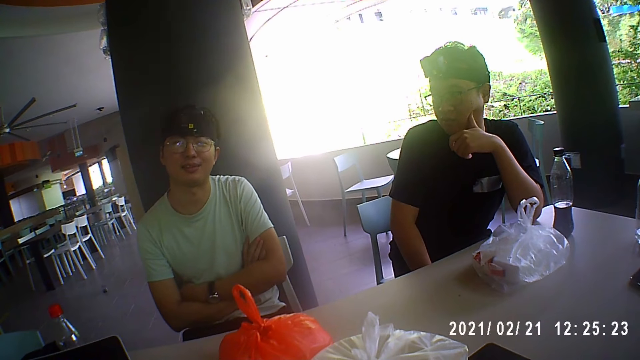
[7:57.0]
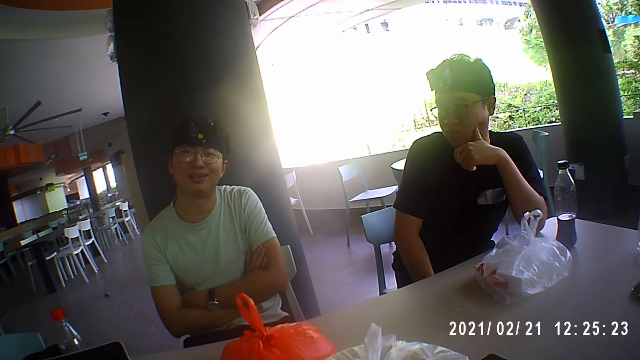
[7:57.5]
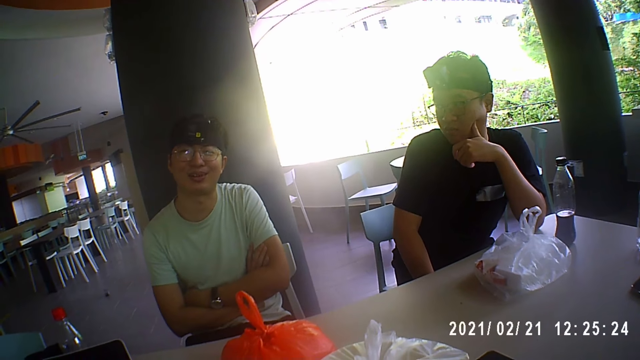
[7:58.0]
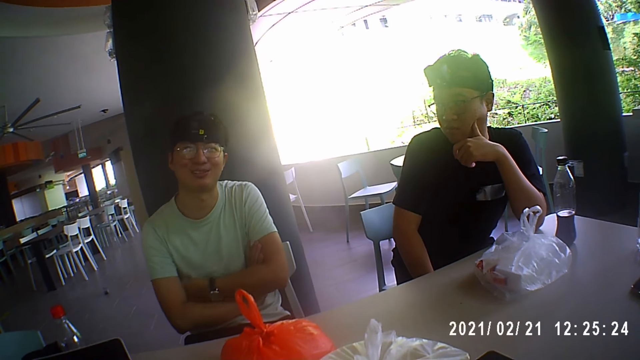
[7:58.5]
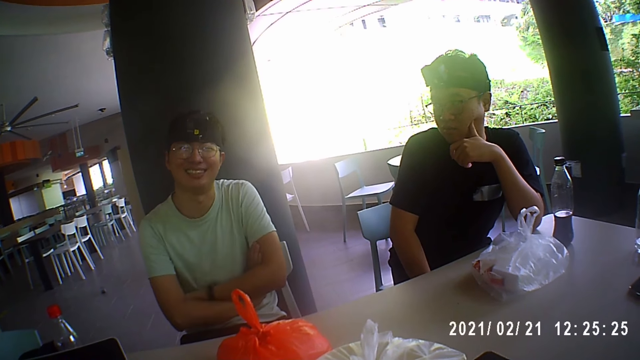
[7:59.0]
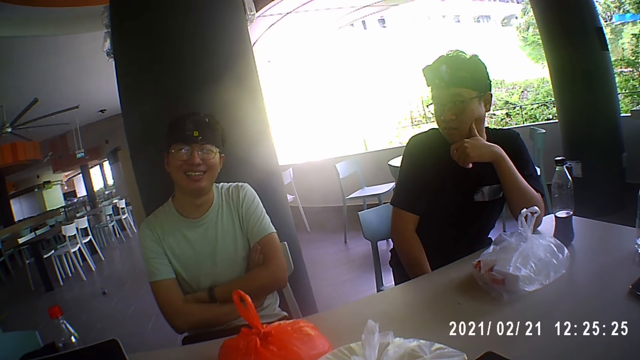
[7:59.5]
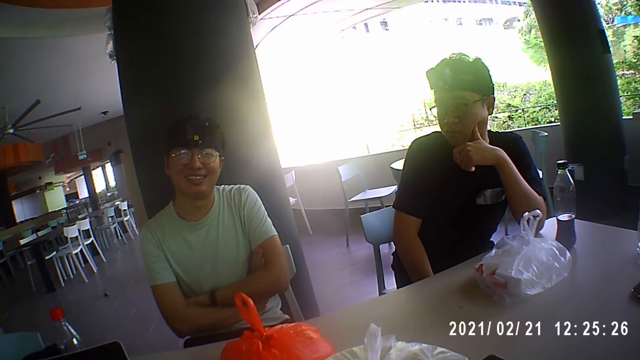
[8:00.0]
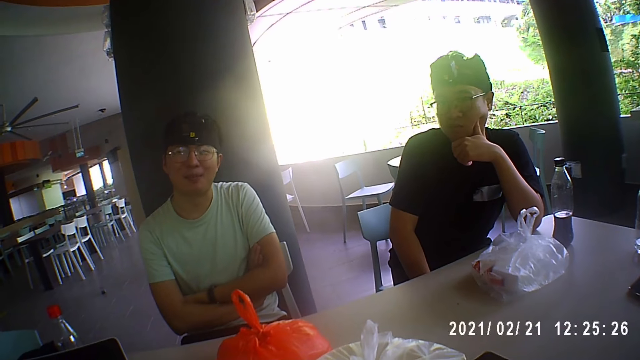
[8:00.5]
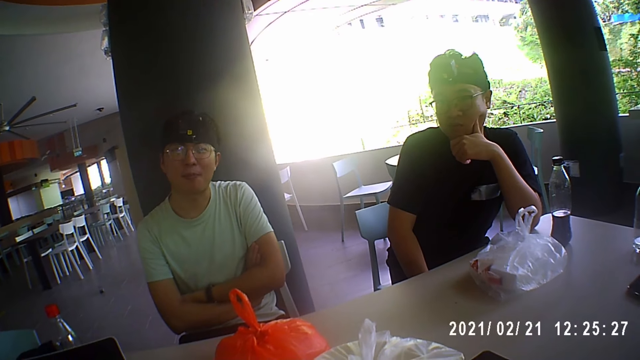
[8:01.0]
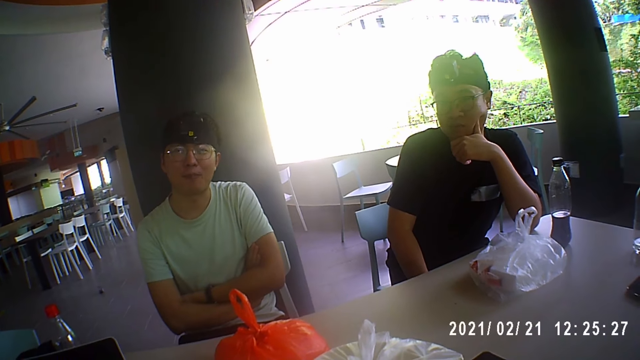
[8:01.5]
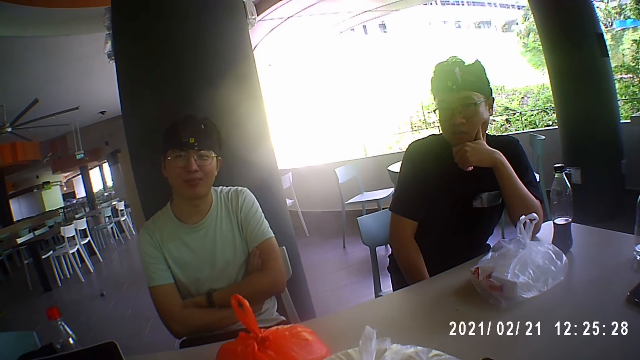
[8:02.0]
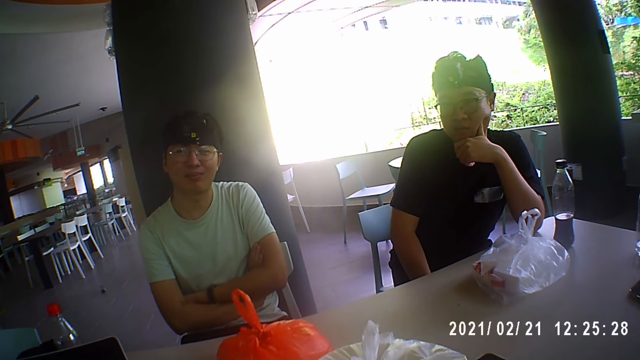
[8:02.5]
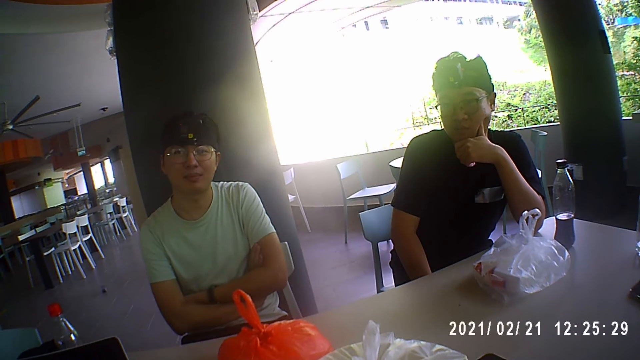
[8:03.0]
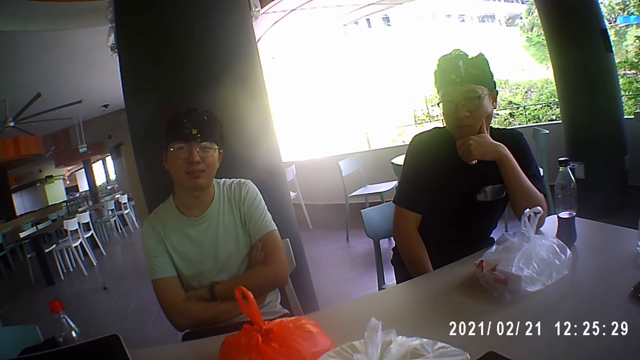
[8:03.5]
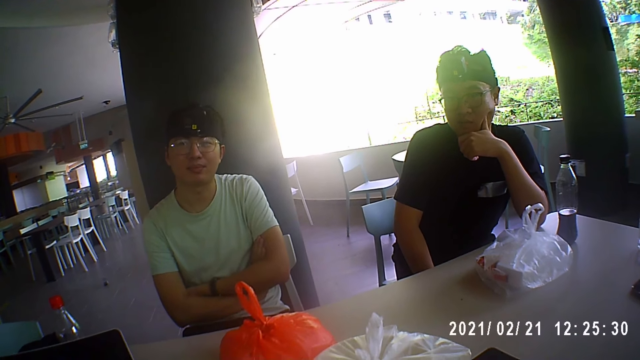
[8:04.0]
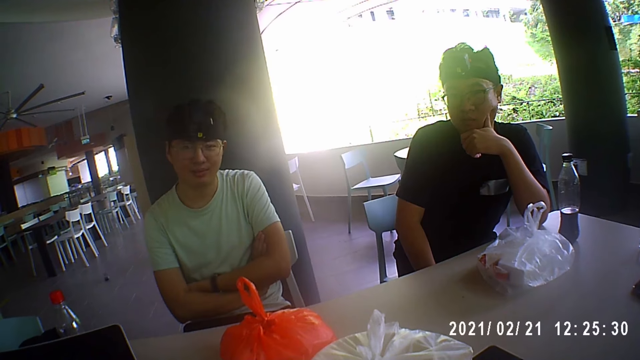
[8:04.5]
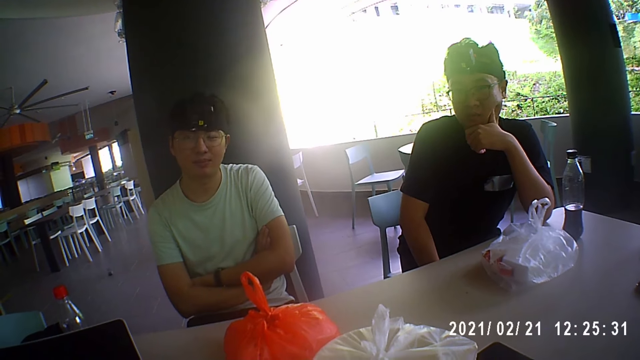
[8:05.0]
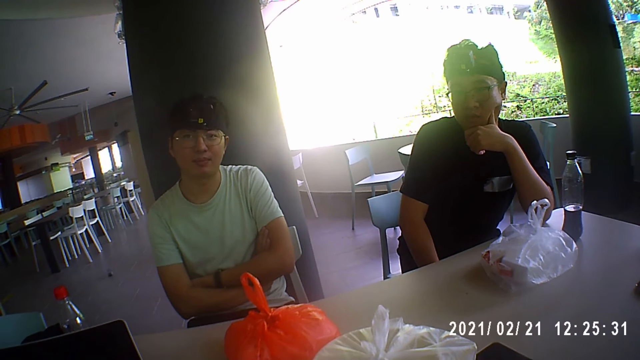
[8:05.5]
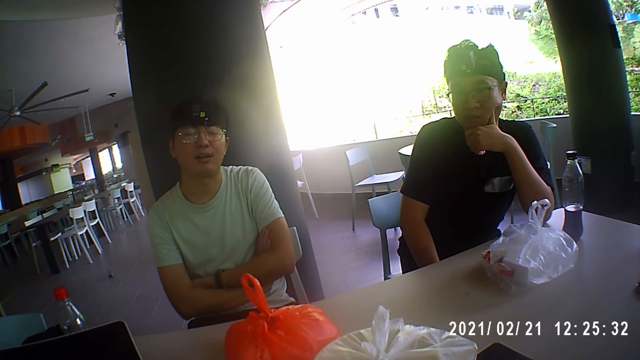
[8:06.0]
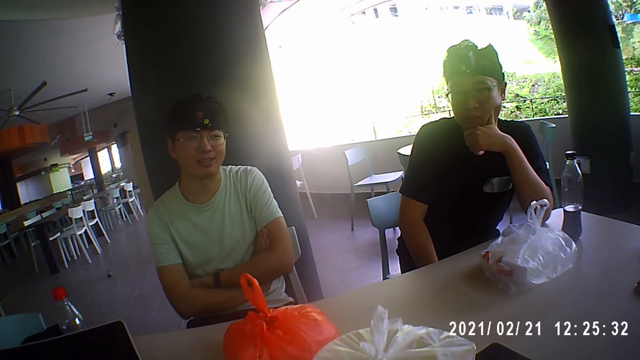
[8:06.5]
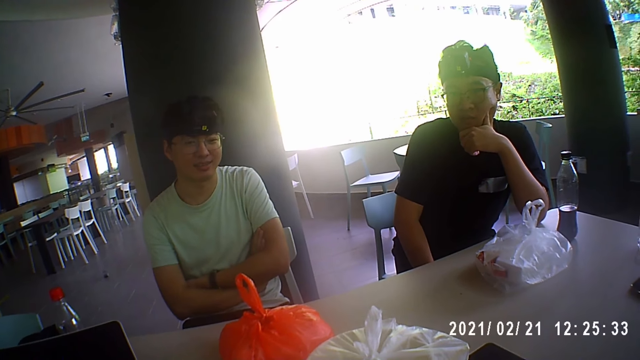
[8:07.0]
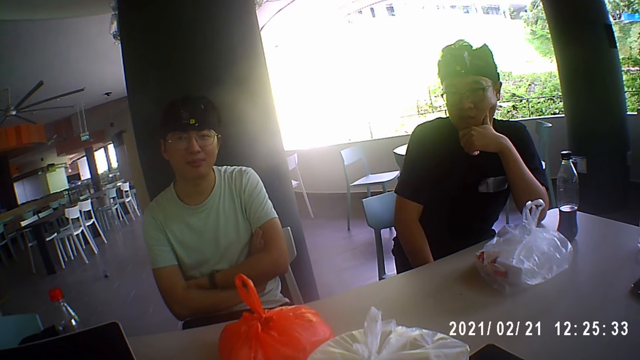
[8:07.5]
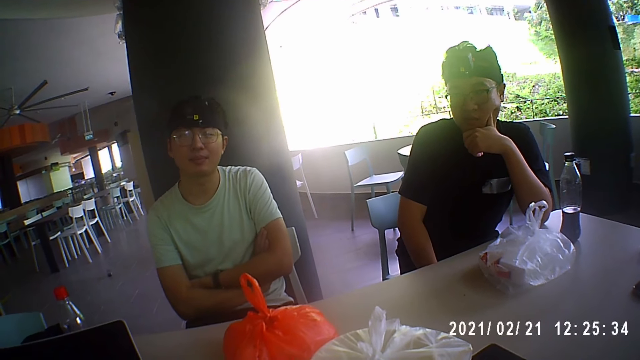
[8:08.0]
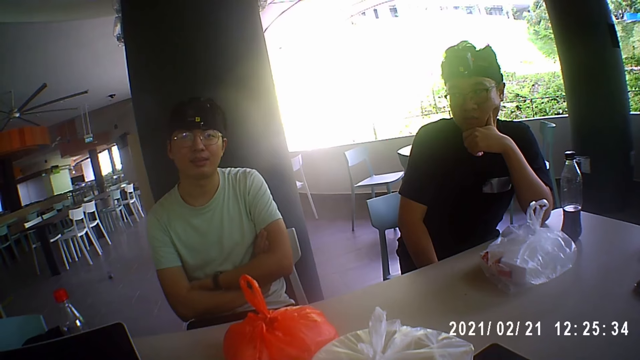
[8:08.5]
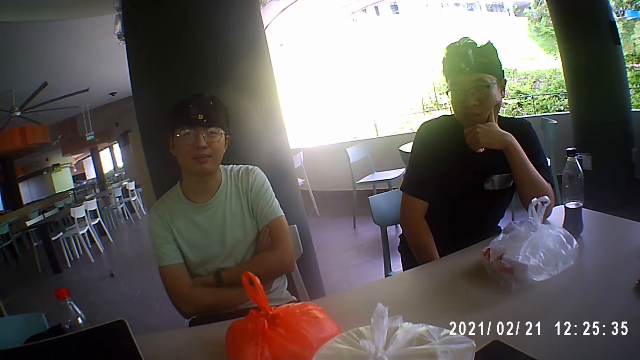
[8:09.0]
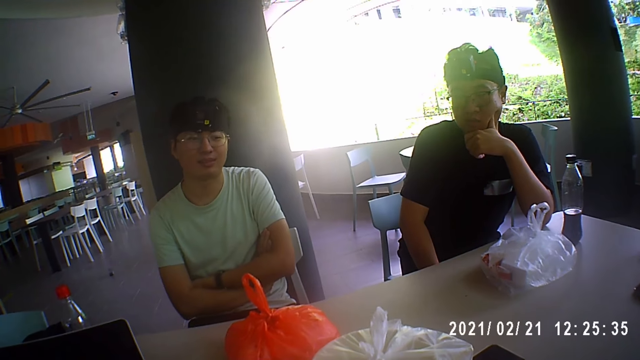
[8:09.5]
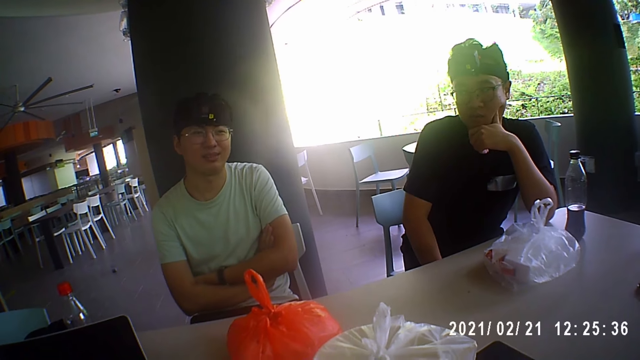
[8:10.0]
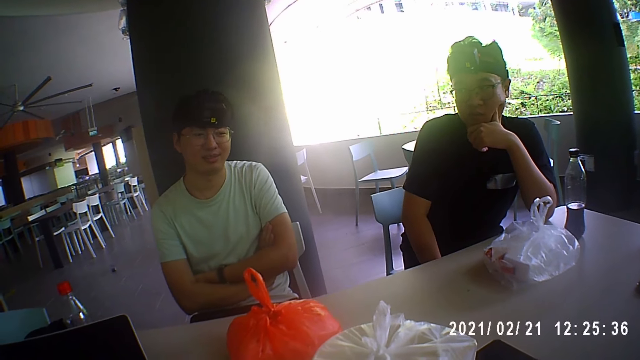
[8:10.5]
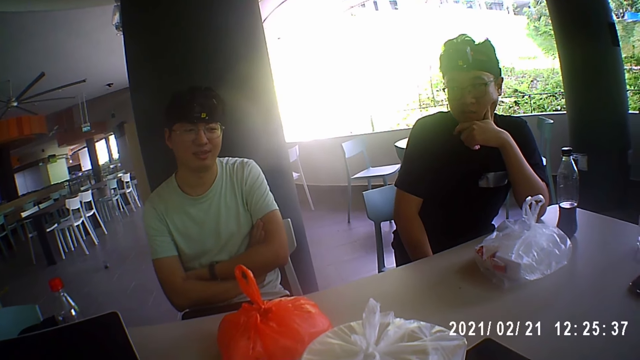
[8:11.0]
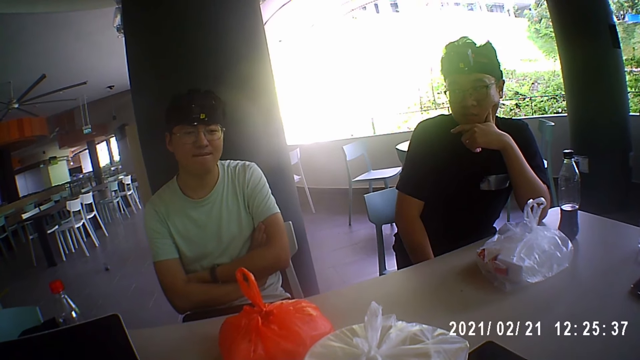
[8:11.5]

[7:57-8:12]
The person moves their hand. The person nods their head. The camera wearer talks.

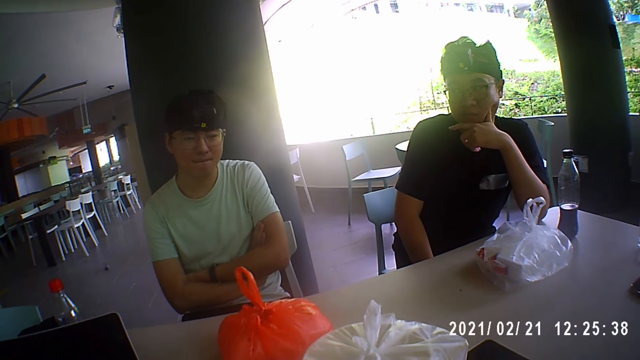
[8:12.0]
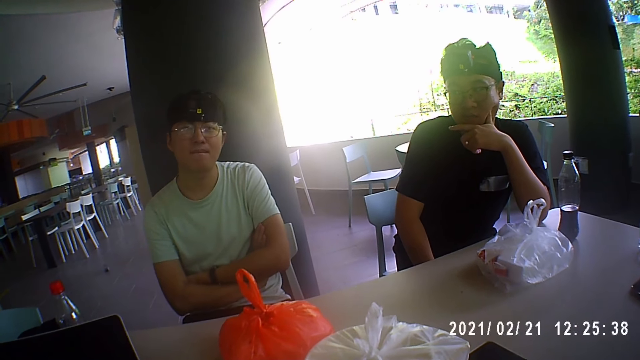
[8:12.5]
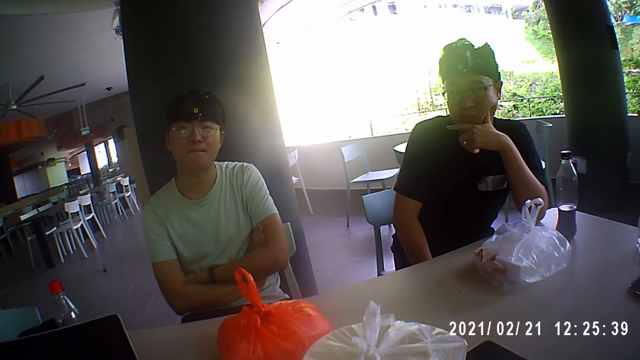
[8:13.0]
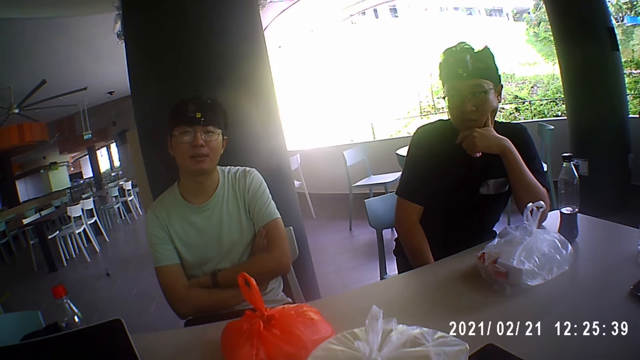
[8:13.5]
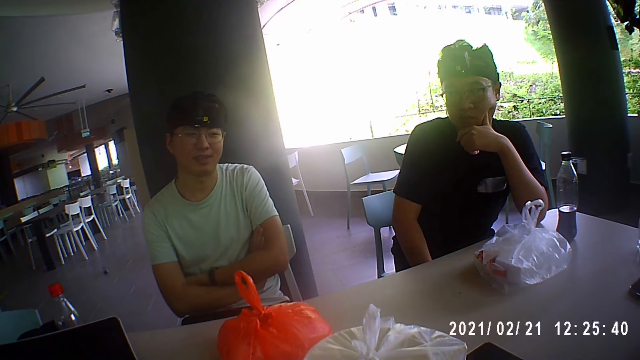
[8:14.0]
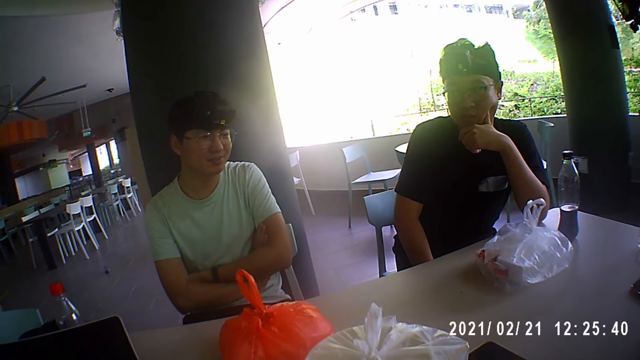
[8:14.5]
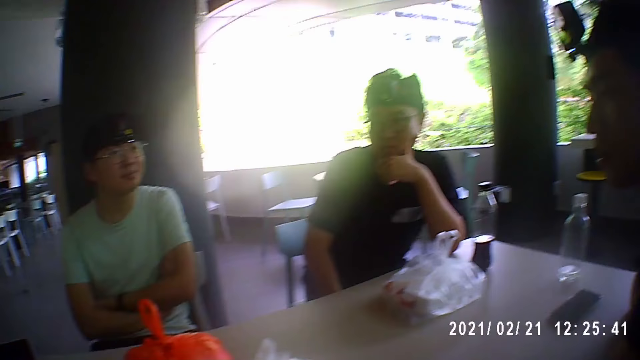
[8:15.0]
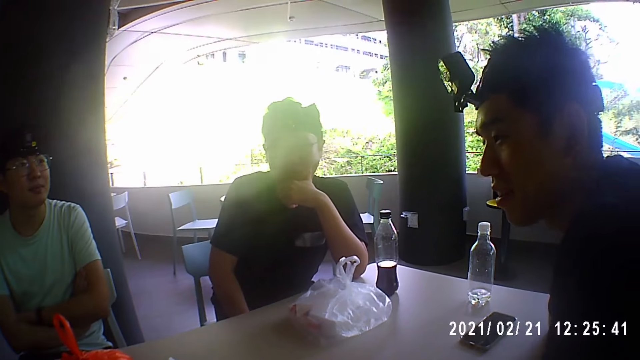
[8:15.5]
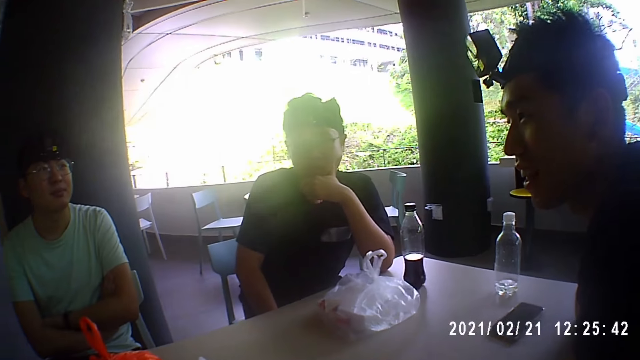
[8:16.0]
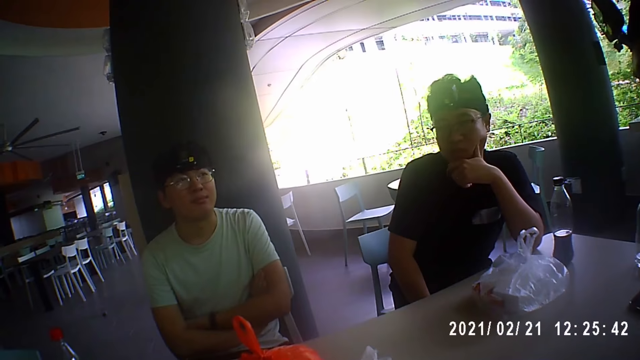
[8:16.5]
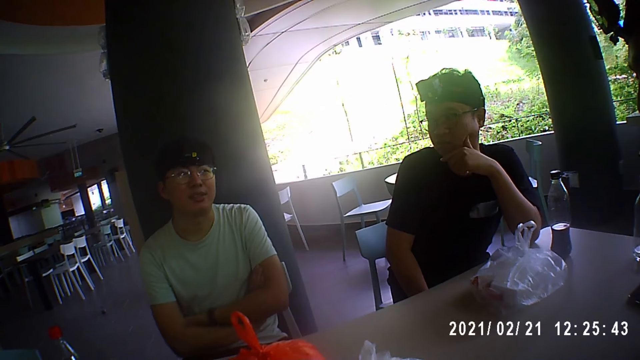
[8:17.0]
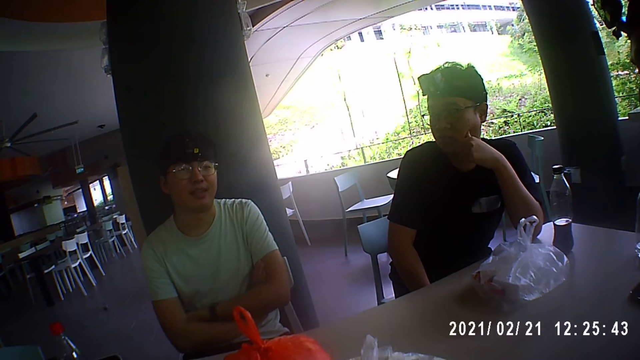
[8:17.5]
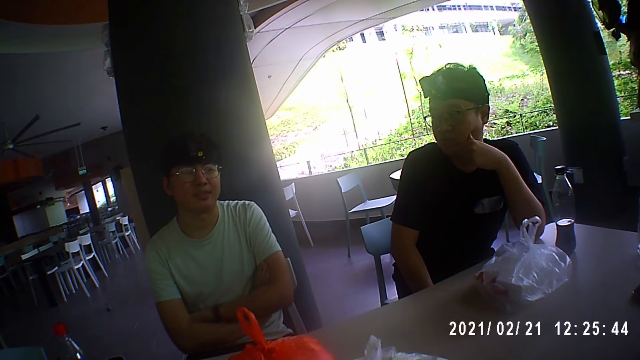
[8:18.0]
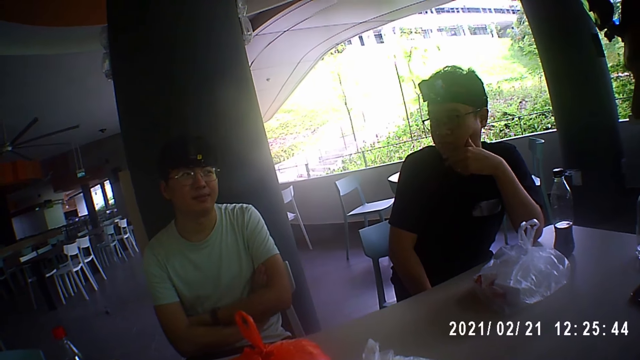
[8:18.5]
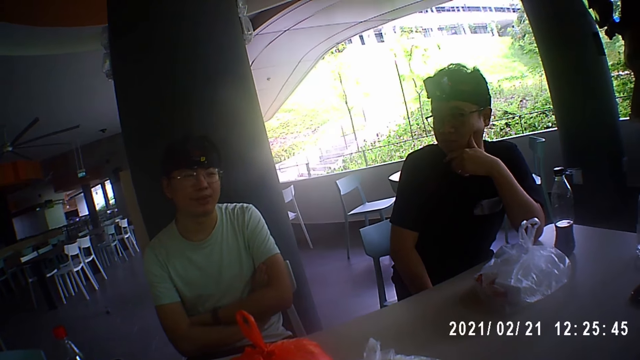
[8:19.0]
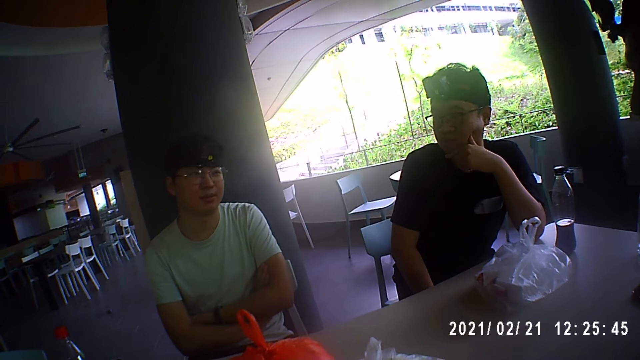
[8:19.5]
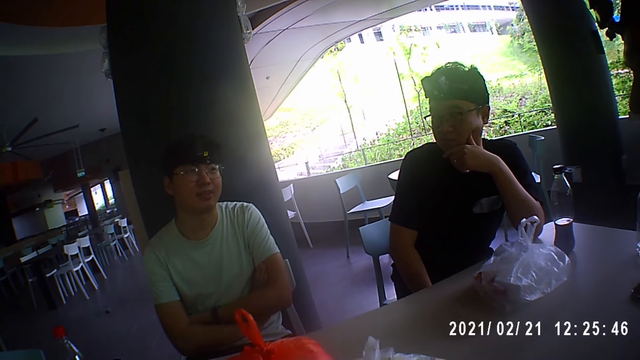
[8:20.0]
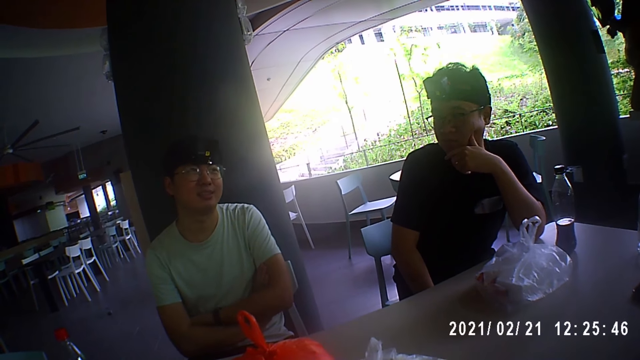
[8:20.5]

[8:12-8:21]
A person interacts with another person.
